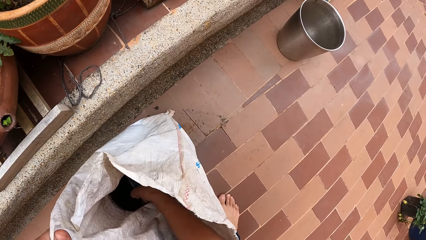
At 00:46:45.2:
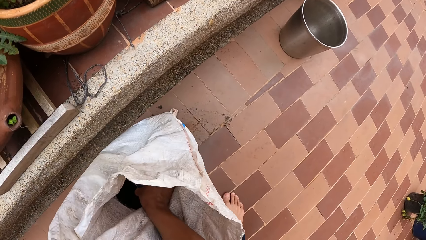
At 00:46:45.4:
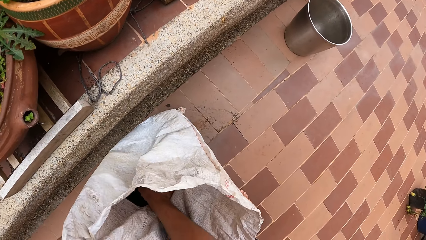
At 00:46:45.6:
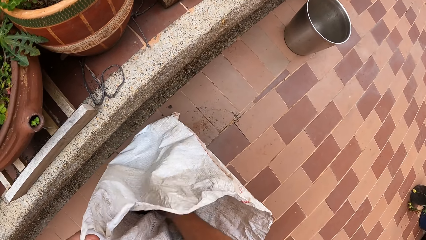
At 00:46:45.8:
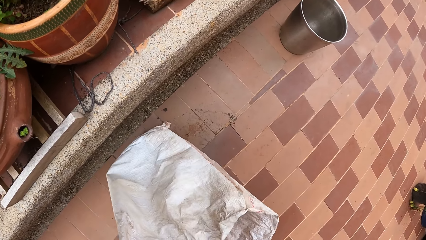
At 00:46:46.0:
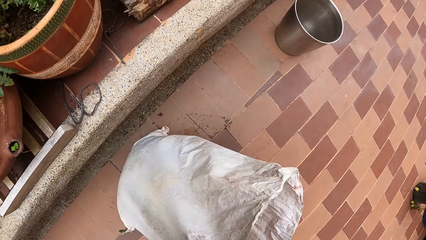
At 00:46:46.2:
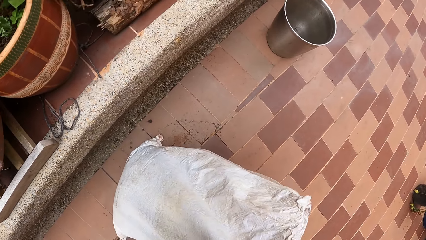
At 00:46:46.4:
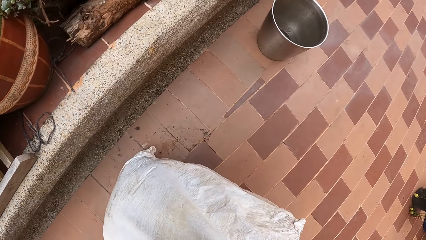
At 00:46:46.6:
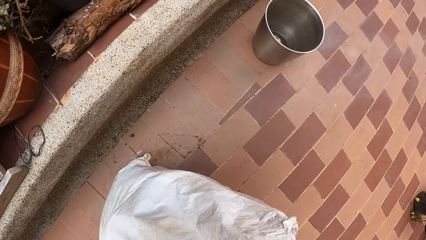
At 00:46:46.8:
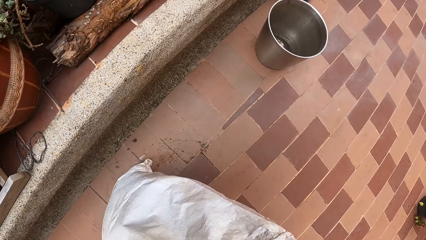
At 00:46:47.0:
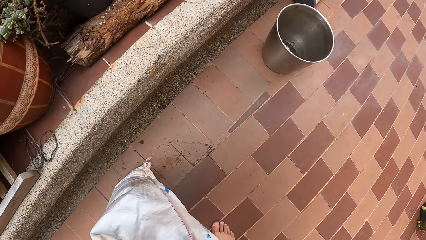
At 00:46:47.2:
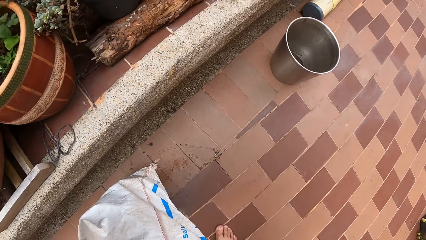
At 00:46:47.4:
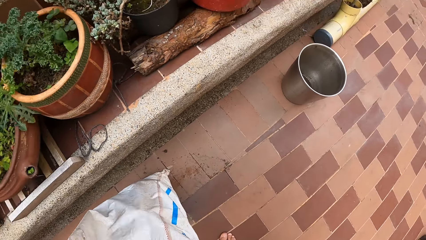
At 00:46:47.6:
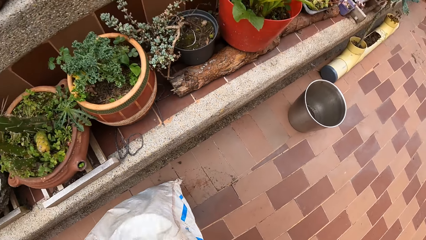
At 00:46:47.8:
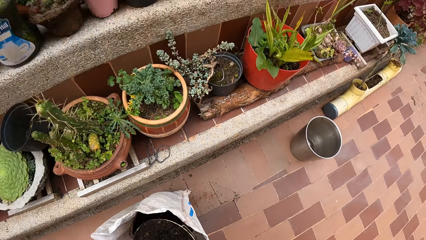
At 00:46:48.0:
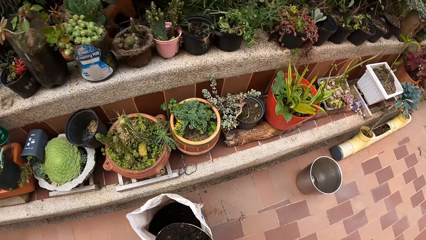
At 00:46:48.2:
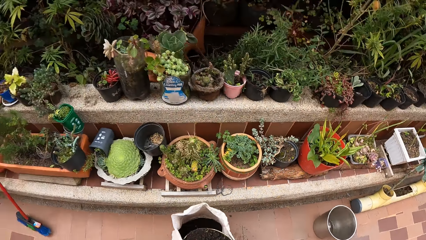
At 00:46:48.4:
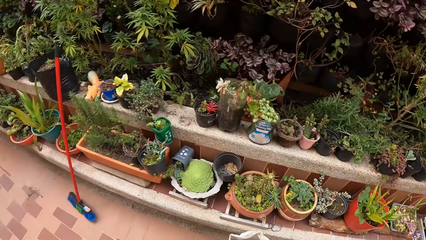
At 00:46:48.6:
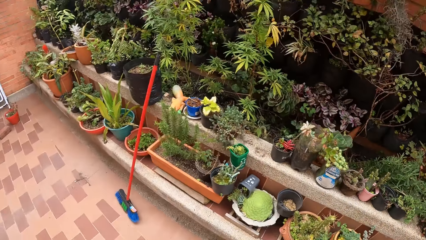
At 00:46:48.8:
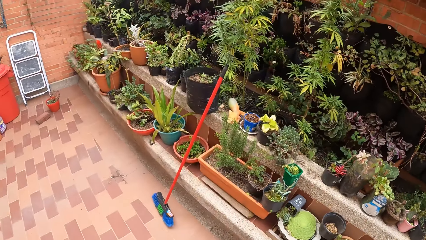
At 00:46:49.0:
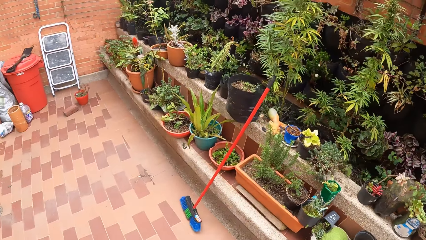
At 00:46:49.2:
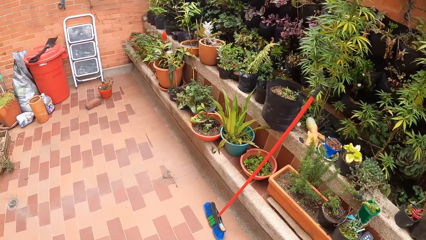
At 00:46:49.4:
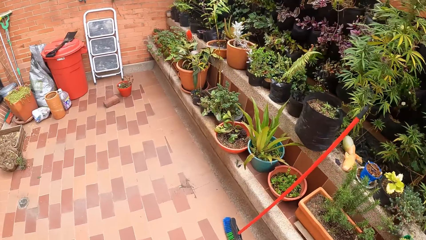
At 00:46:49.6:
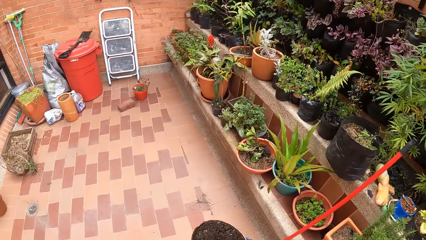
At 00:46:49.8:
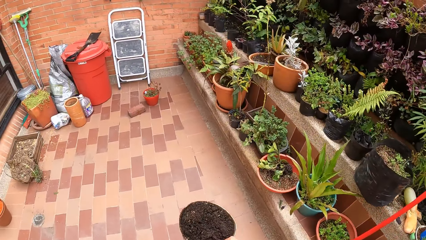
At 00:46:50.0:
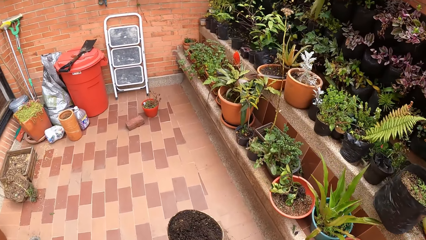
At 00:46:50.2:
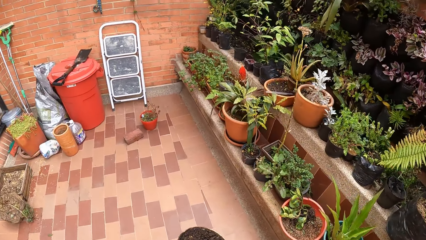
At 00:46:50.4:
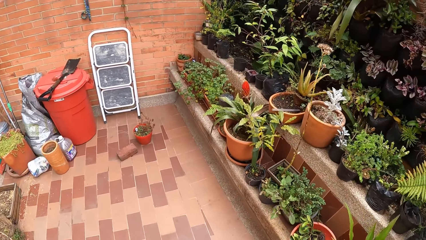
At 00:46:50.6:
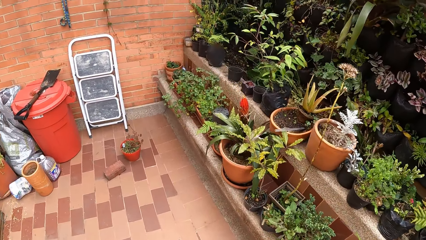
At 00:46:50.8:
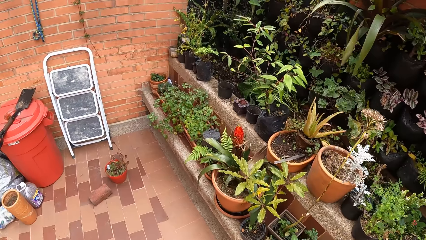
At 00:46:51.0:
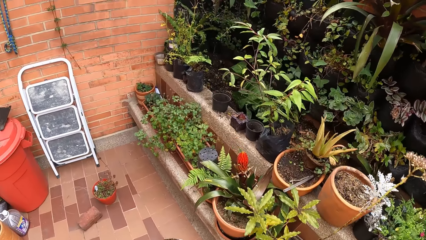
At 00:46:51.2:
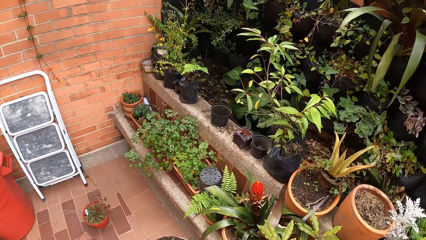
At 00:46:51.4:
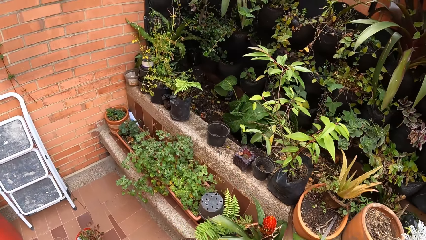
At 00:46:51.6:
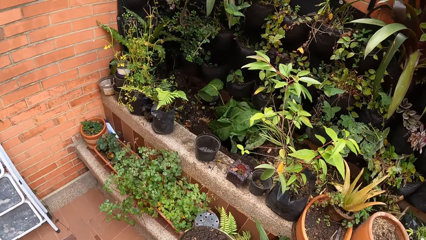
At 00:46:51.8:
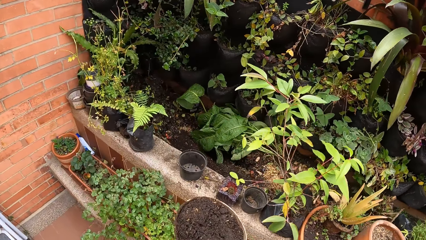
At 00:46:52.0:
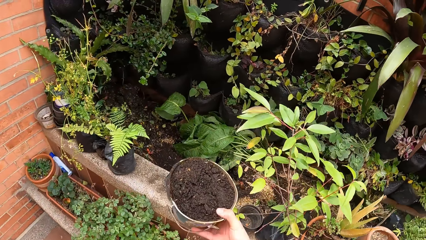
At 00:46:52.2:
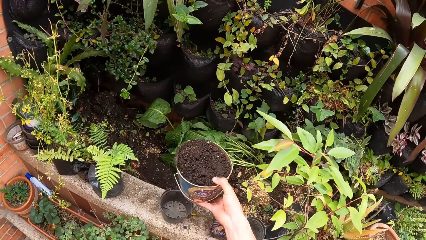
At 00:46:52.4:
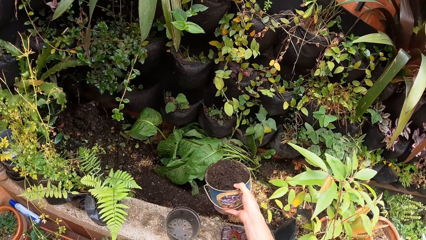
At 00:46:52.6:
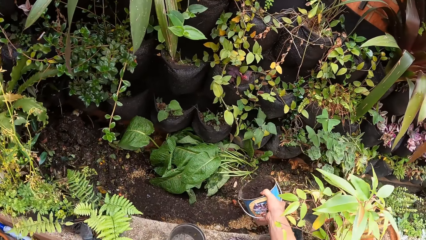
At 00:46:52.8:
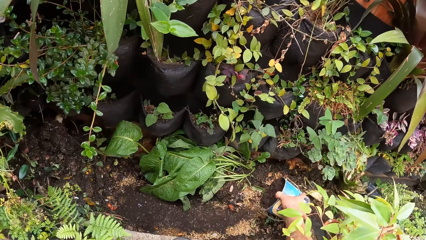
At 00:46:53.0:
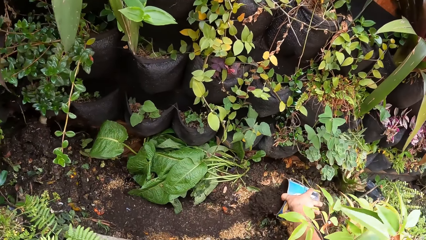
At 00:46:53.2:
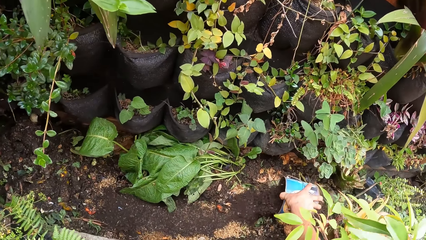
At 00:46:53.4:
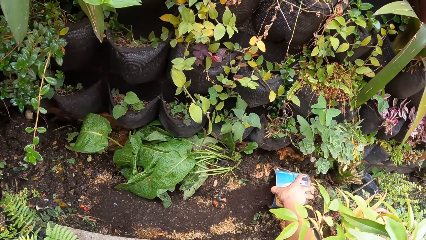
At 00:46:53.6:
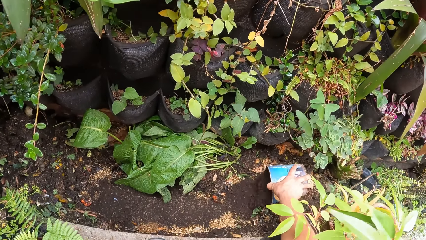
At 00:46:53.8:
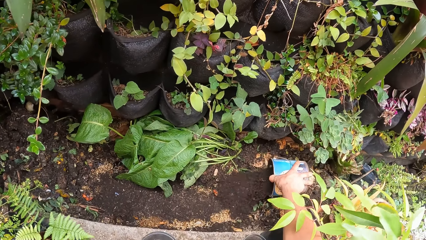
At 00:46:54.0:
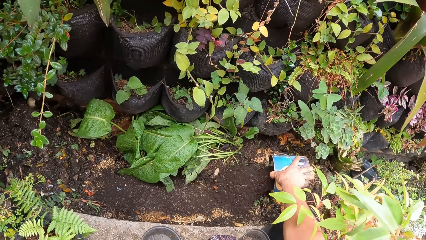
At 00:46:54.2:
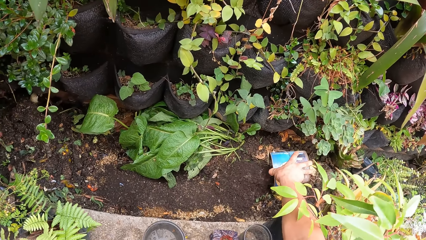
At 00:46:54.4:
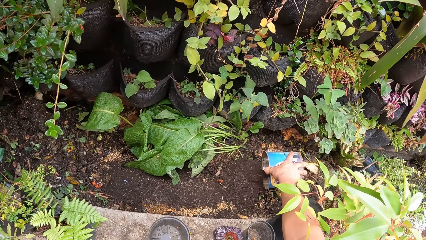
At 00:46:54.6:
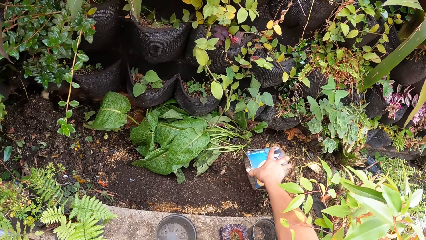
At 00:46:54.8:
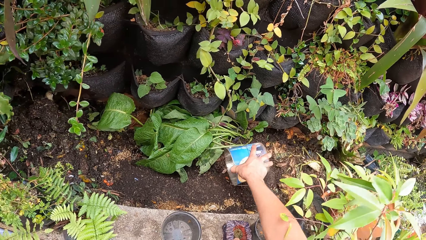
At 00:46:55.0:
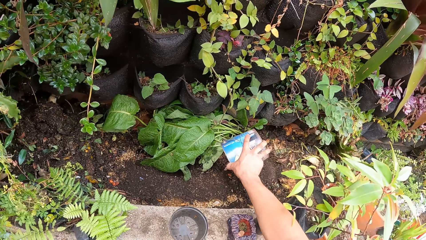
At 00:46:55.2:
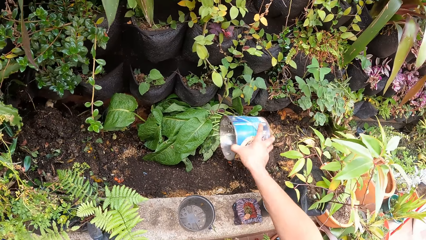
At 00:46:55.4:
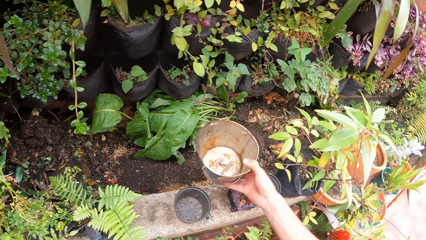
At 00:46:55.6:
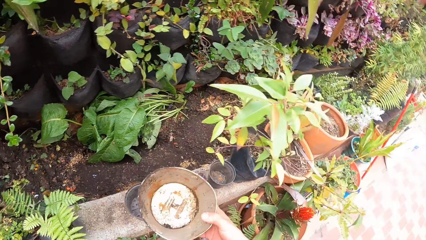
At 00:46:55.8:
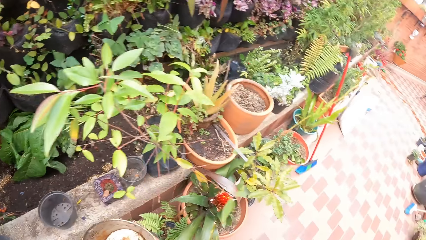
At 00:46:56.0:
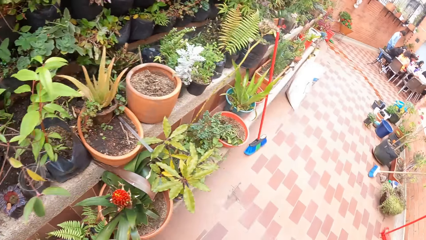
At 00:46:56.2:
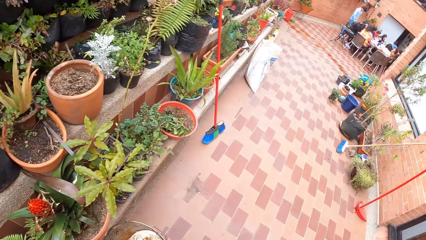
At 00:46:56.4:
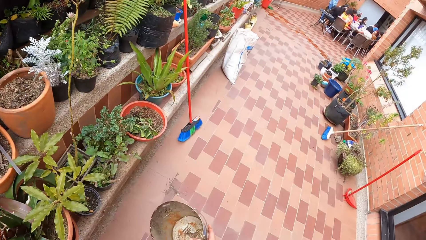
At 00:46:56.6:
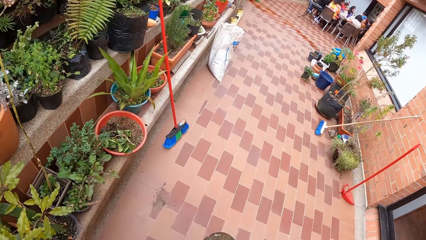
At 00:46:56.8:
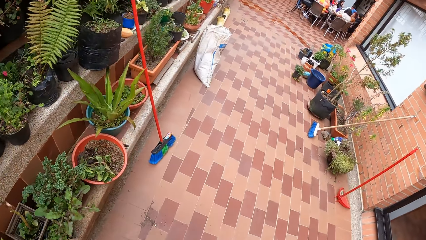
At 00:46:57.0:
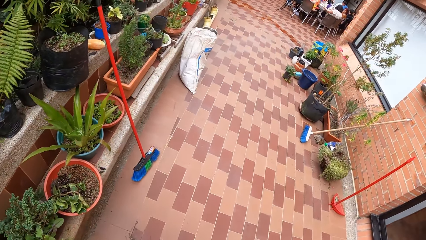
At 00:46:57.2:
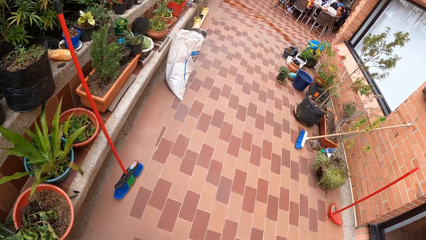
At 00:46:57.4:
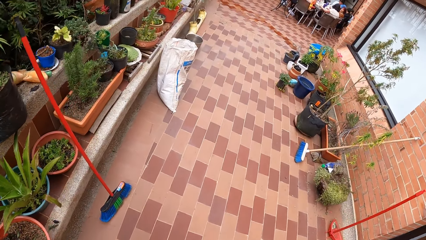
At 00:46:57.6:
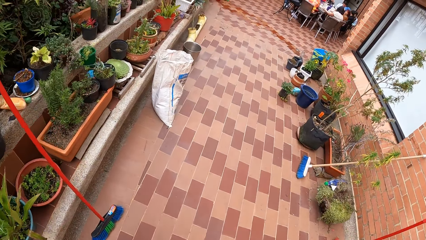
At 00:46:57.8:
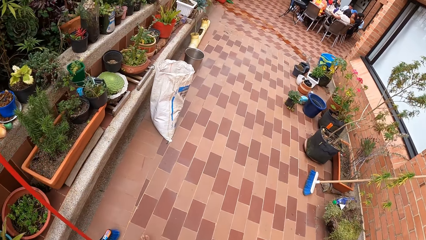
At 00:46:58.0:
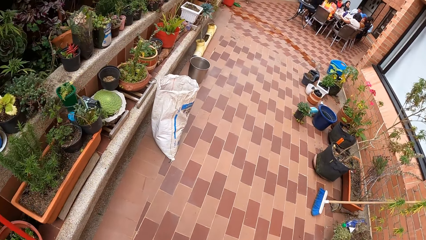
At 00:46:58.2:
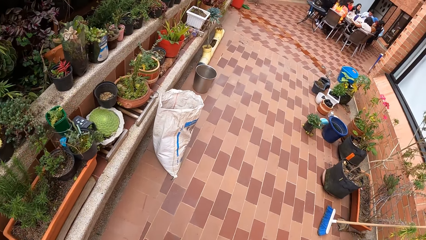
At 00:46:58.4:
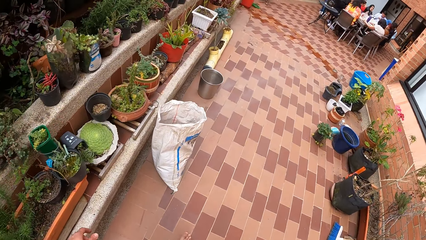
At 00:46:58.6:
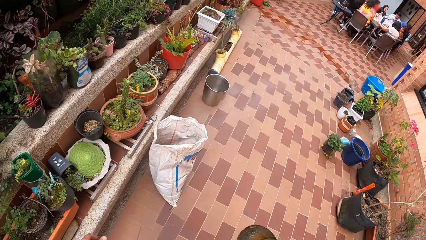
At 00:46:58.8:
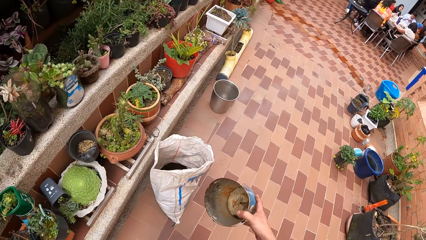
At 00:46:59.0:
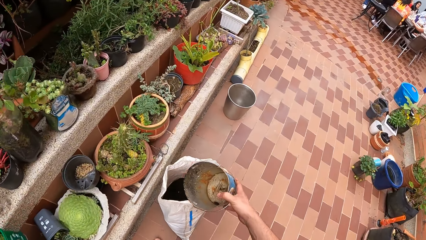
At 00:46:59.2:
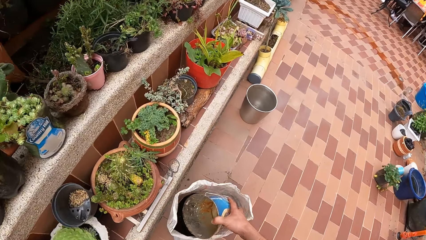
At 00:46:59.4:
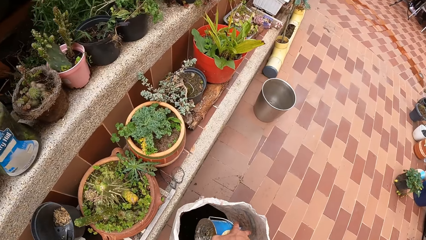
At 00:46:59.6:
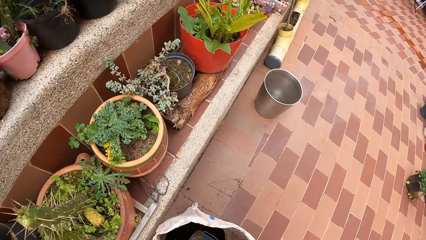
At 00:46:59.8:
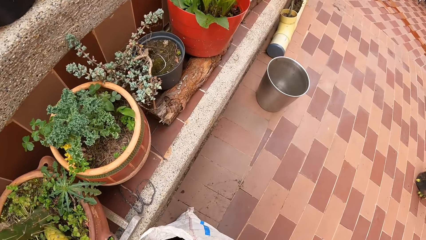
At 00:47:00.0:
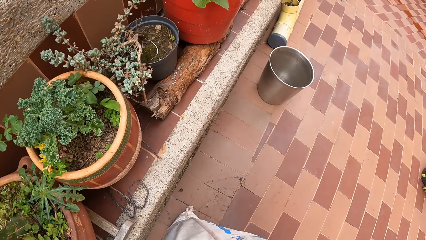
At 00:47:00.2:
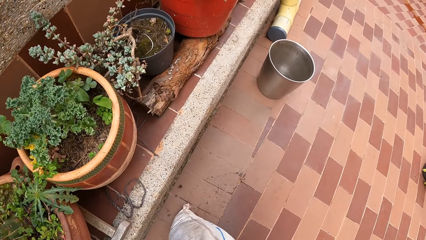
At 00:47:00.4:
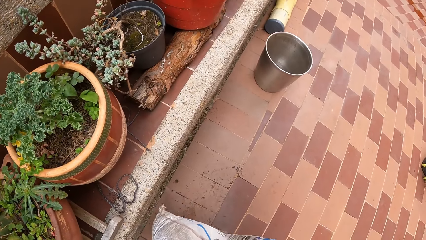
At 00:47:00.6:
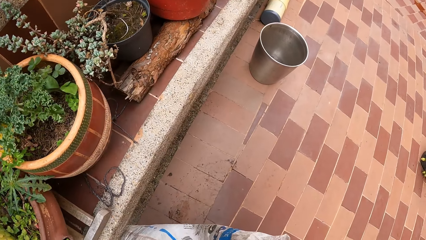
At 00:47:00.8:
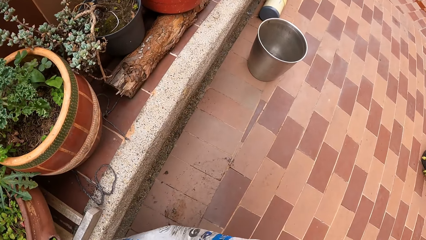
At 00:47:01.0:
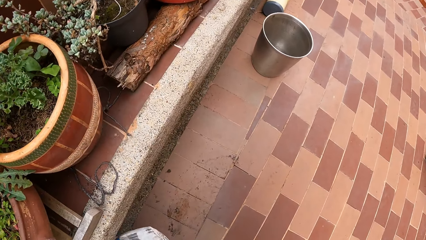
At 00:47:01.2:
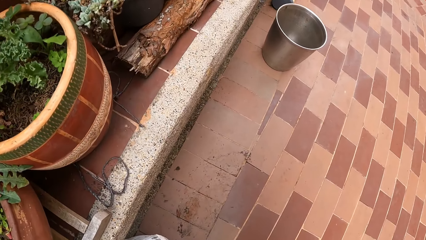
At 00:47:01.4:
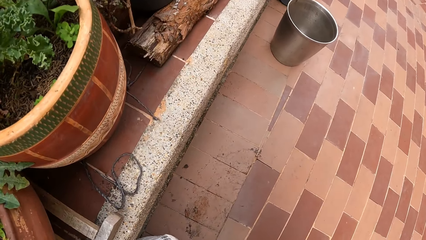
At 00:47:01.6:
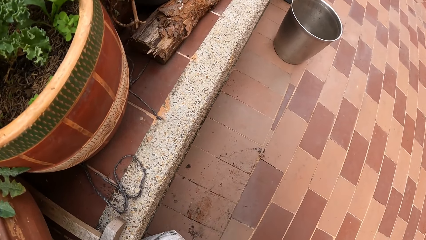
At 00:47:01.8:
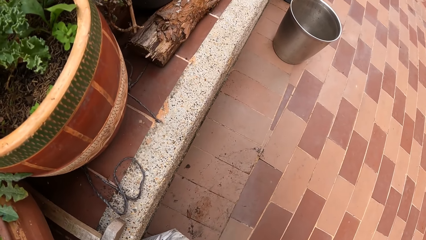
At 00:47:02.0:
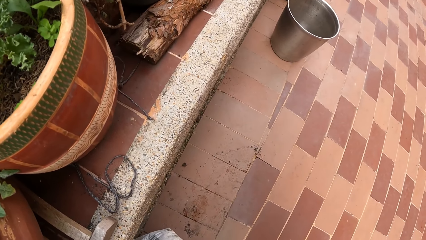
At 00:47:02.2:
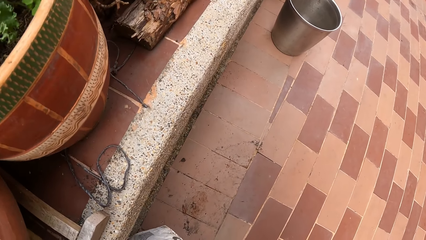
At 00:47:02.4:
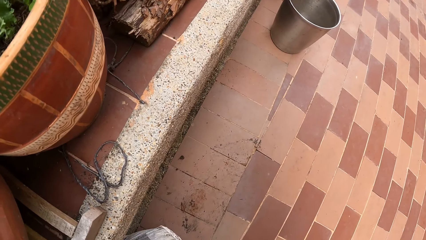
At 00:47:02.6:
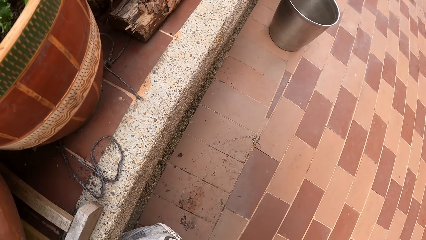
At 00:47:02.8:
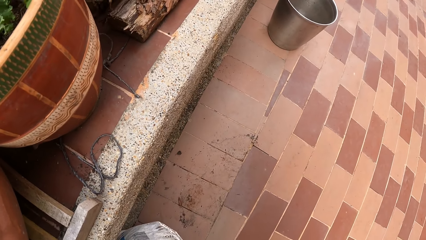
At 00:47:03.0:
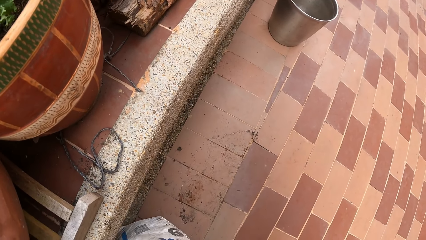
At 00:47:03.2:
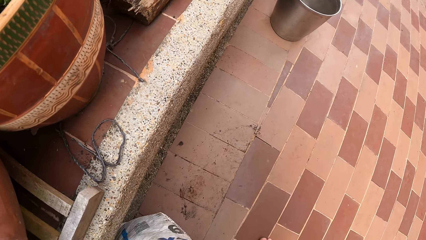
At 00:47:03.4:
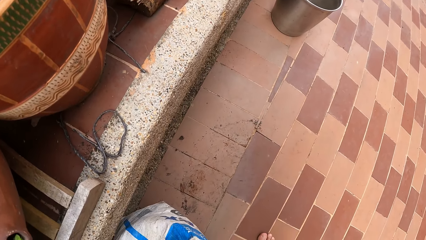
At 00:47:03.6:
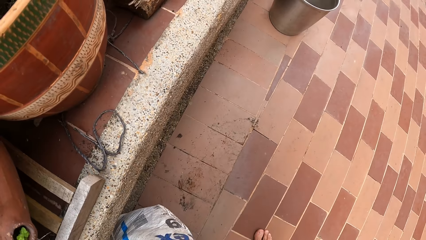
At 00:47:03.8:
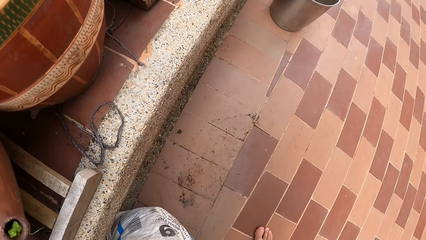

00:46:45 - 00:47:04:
The camera wearer walks on the garden. He pours the sand or manure from the can to the ground, on the plants. He holds the container. He walks on the garden. He scoops sand from the nylon sack with the can in his right hand.
